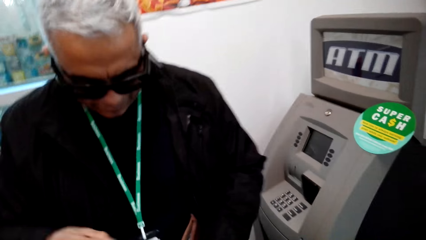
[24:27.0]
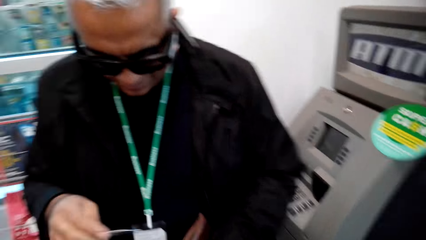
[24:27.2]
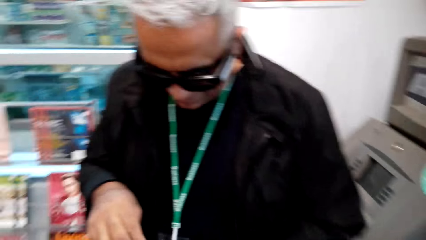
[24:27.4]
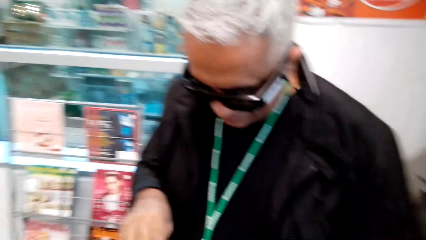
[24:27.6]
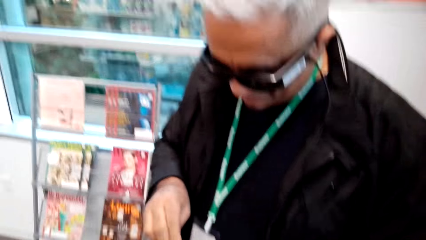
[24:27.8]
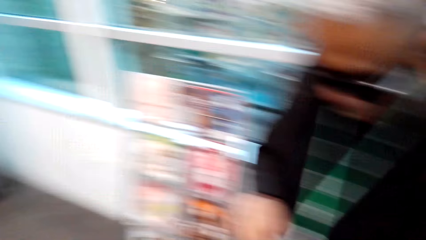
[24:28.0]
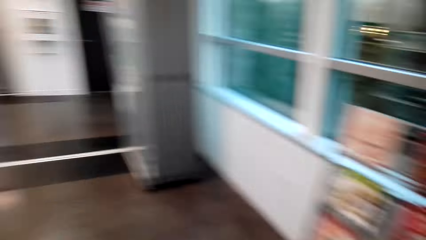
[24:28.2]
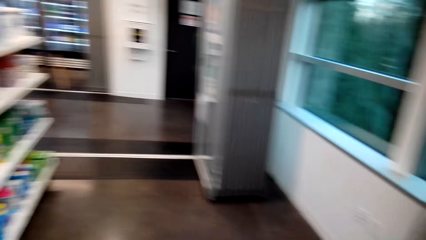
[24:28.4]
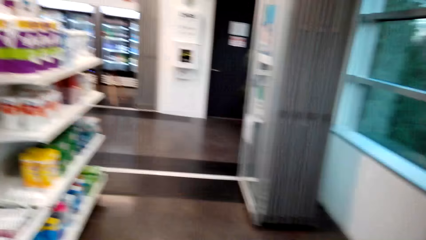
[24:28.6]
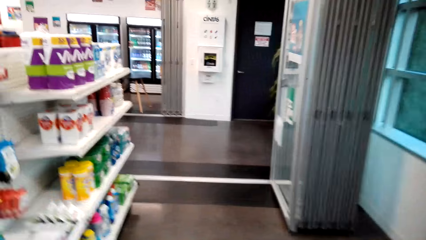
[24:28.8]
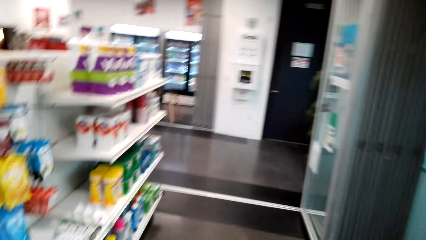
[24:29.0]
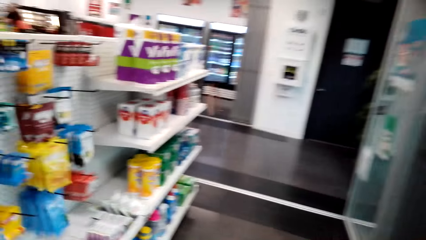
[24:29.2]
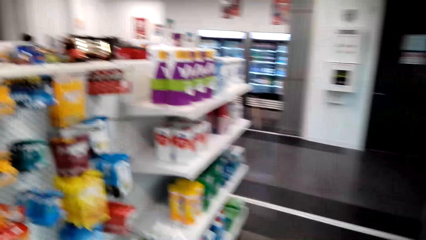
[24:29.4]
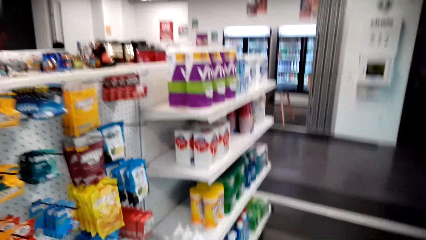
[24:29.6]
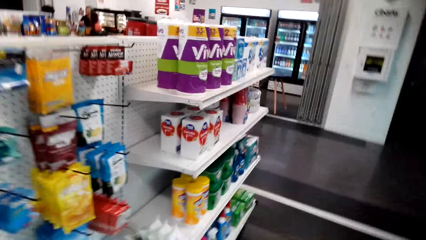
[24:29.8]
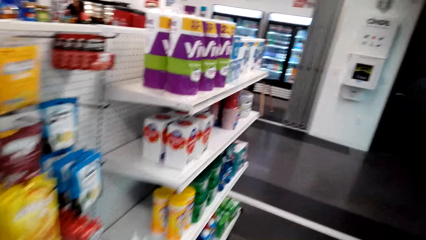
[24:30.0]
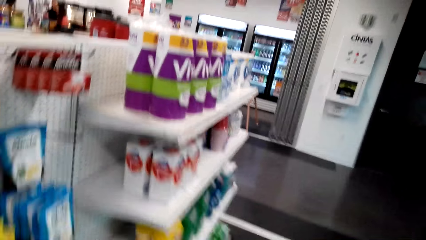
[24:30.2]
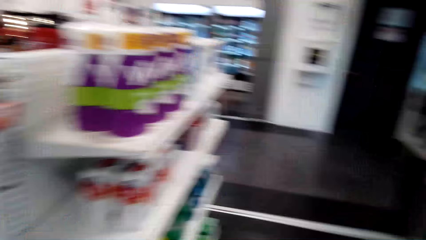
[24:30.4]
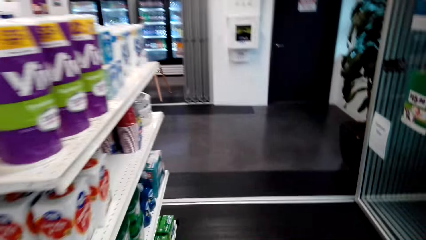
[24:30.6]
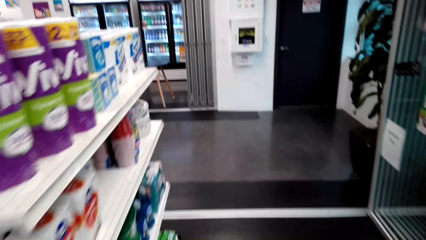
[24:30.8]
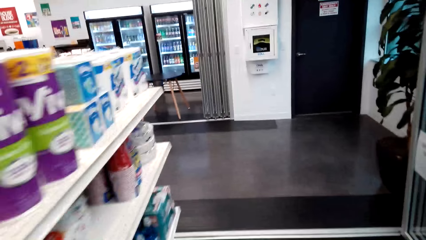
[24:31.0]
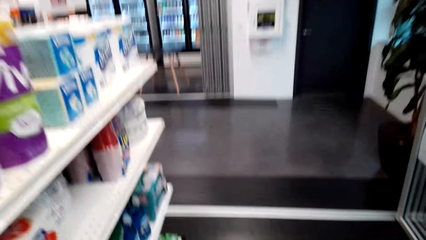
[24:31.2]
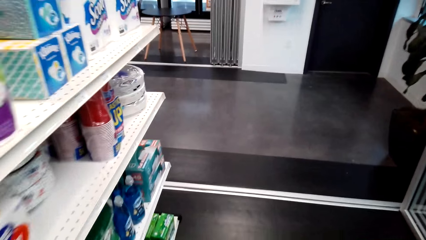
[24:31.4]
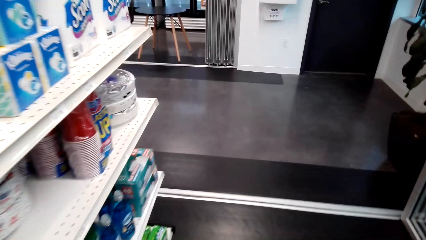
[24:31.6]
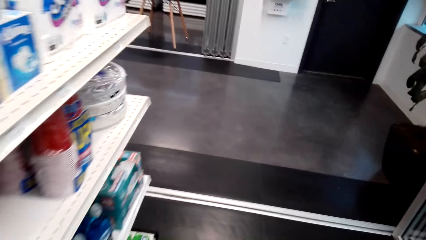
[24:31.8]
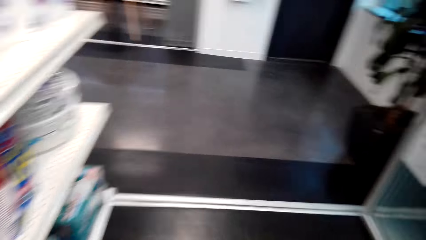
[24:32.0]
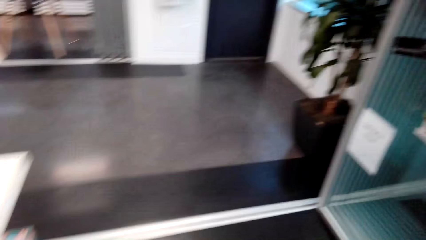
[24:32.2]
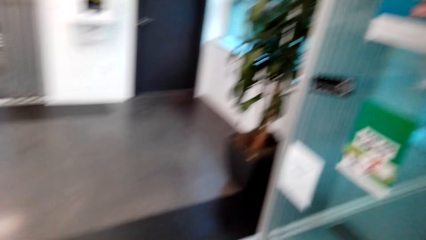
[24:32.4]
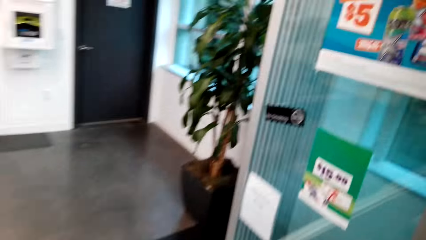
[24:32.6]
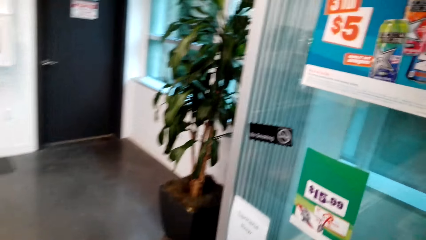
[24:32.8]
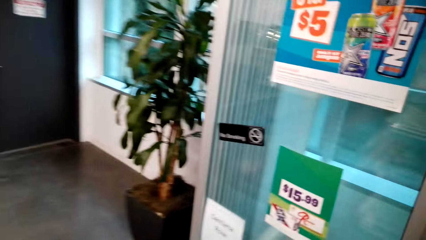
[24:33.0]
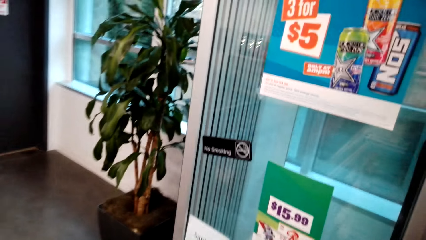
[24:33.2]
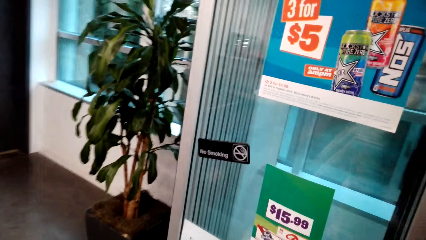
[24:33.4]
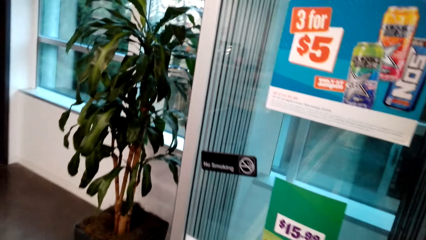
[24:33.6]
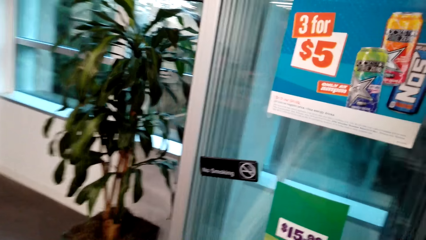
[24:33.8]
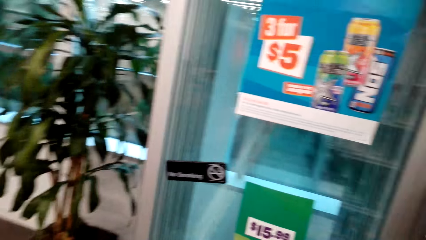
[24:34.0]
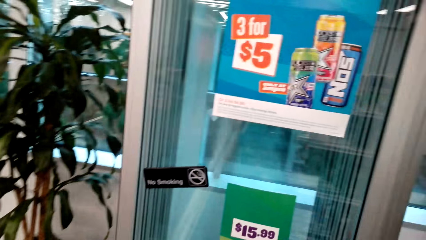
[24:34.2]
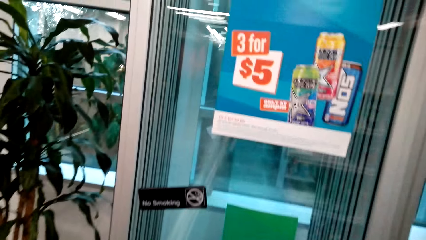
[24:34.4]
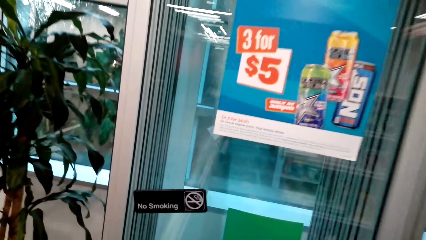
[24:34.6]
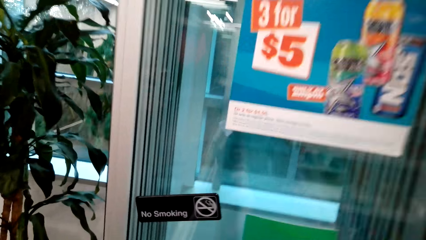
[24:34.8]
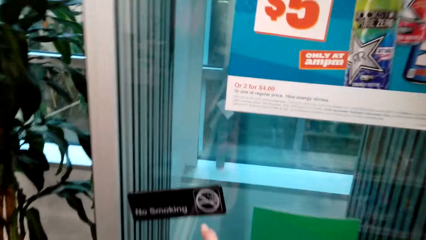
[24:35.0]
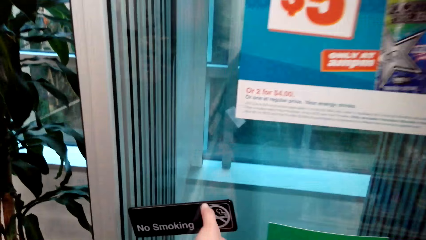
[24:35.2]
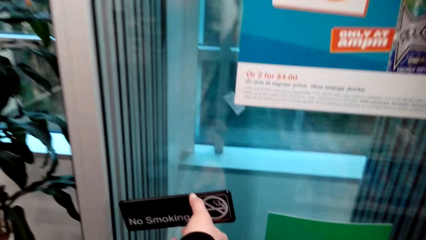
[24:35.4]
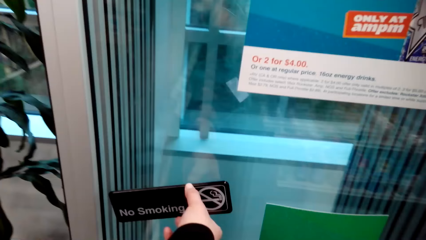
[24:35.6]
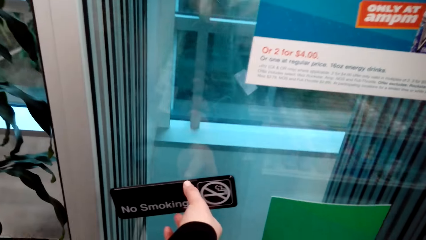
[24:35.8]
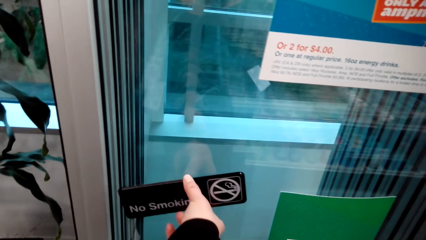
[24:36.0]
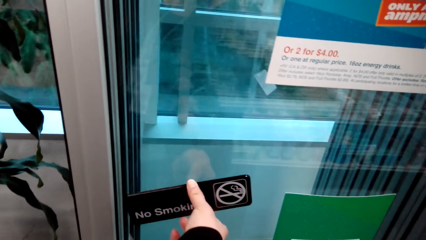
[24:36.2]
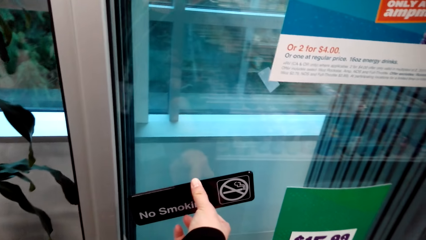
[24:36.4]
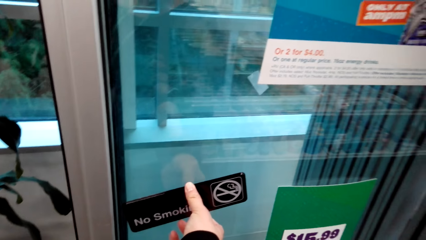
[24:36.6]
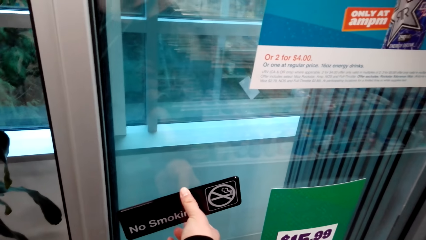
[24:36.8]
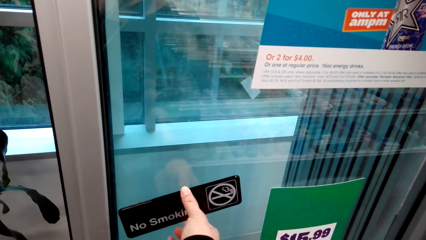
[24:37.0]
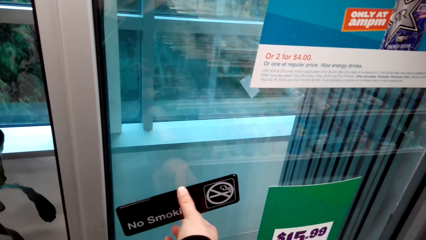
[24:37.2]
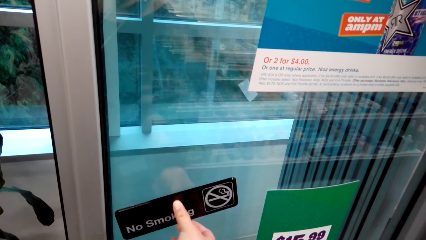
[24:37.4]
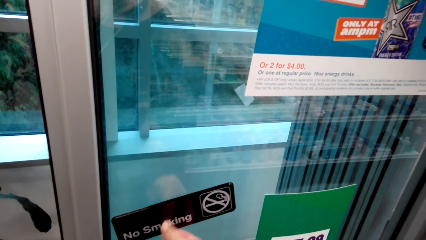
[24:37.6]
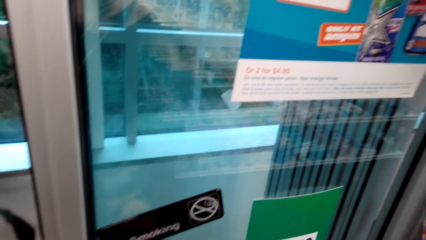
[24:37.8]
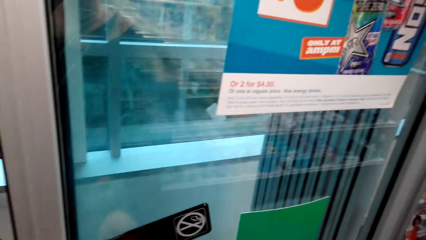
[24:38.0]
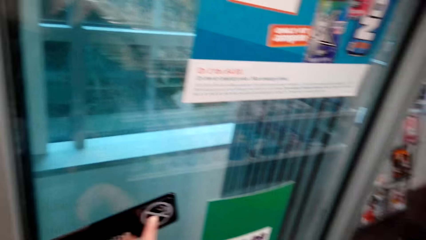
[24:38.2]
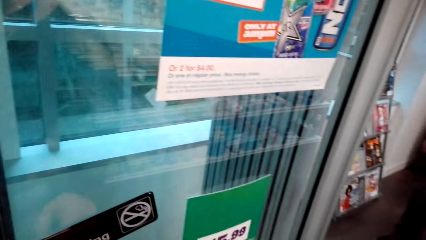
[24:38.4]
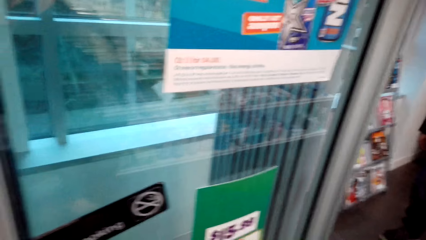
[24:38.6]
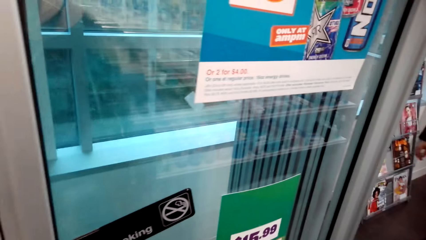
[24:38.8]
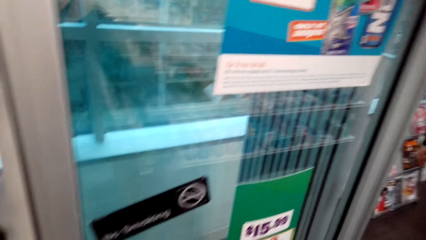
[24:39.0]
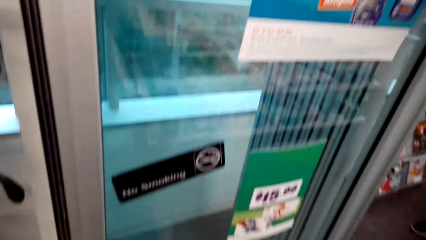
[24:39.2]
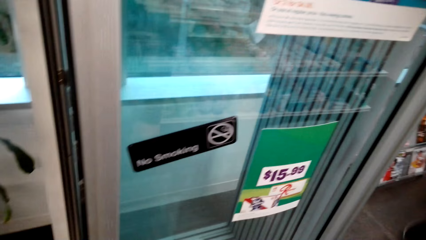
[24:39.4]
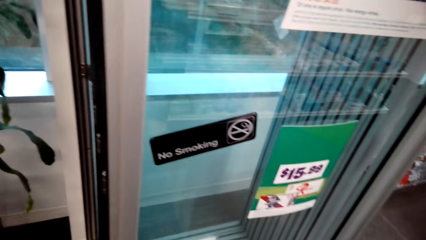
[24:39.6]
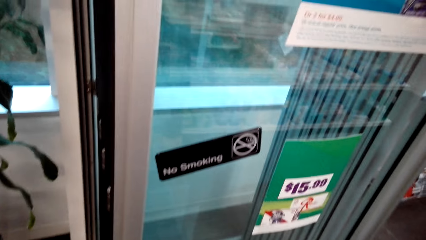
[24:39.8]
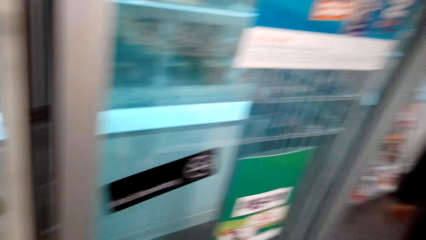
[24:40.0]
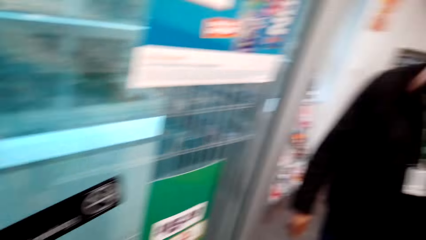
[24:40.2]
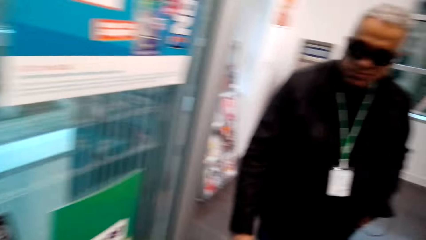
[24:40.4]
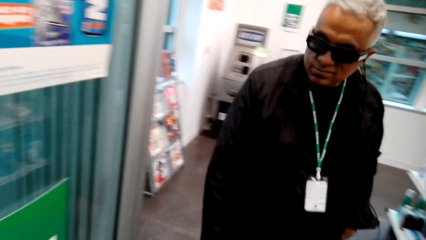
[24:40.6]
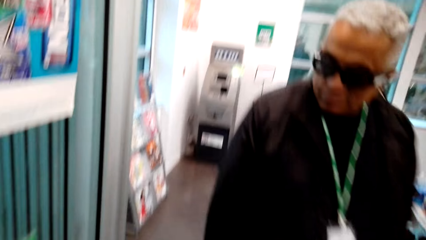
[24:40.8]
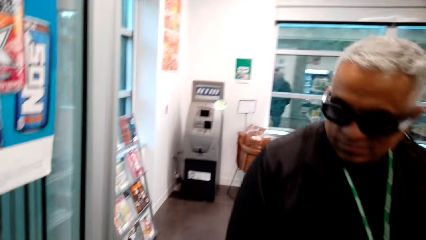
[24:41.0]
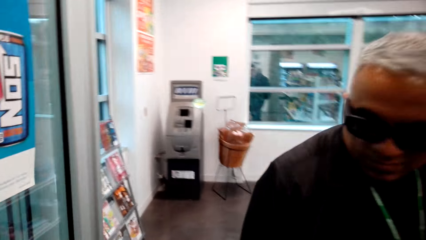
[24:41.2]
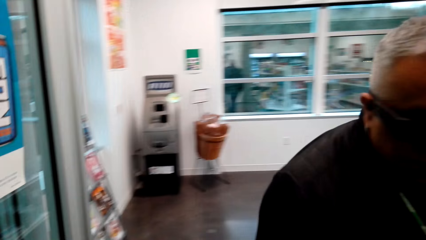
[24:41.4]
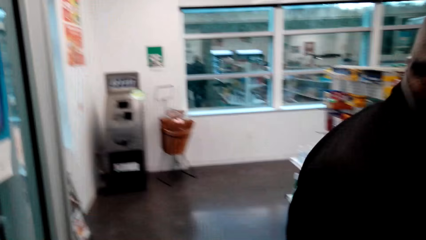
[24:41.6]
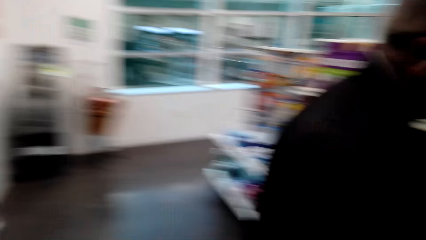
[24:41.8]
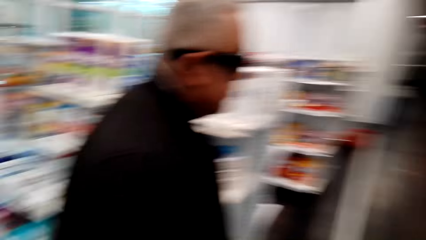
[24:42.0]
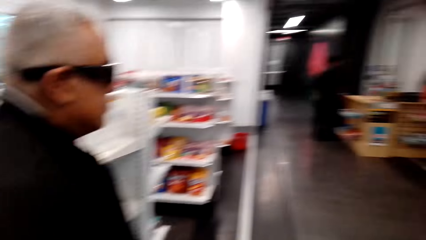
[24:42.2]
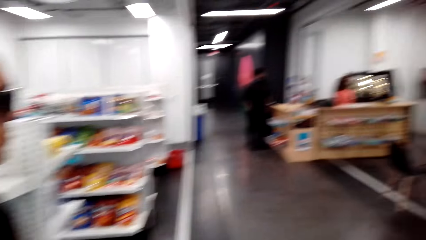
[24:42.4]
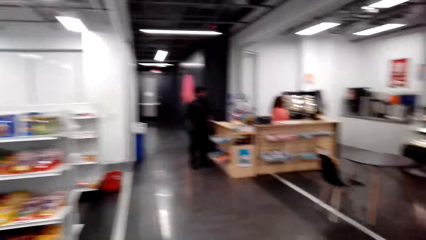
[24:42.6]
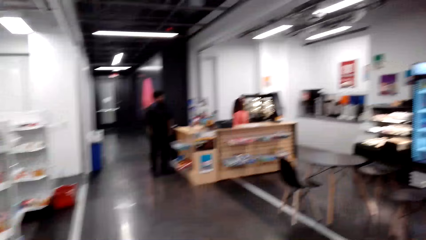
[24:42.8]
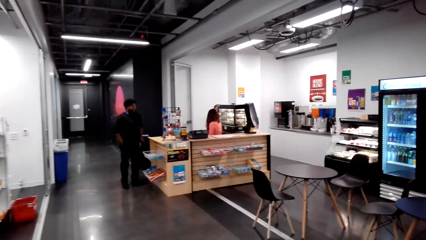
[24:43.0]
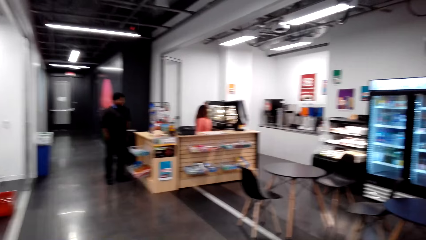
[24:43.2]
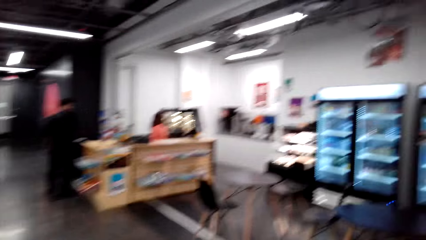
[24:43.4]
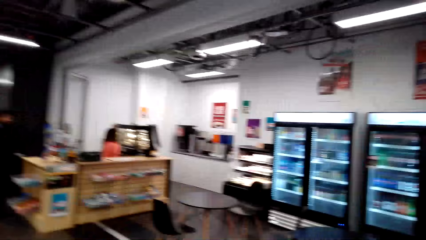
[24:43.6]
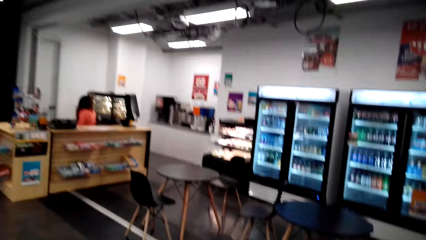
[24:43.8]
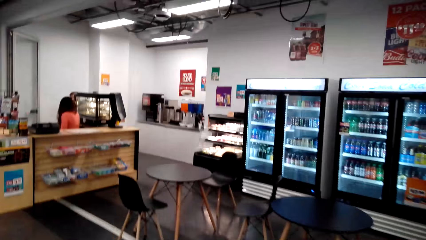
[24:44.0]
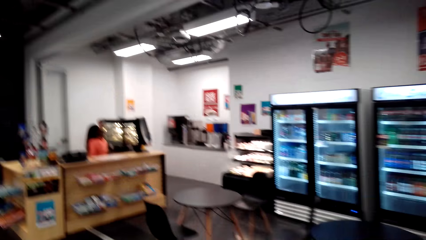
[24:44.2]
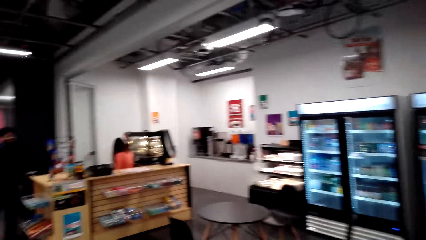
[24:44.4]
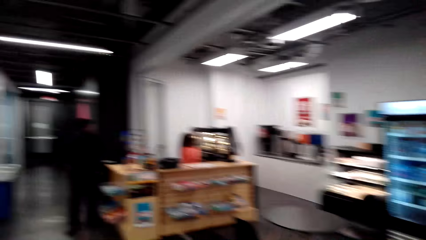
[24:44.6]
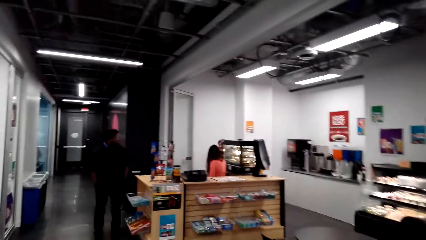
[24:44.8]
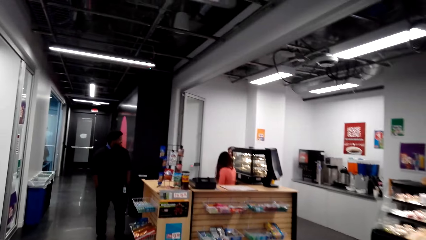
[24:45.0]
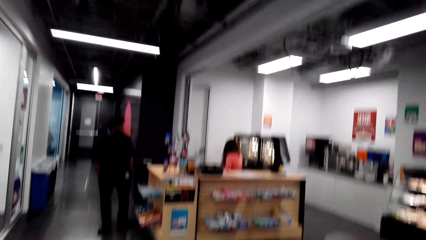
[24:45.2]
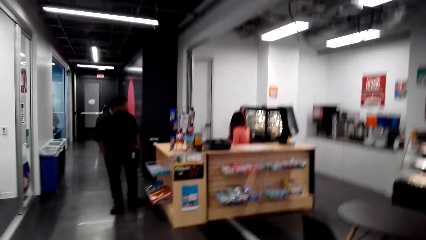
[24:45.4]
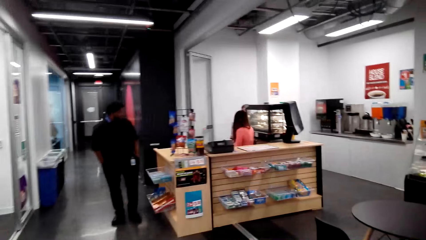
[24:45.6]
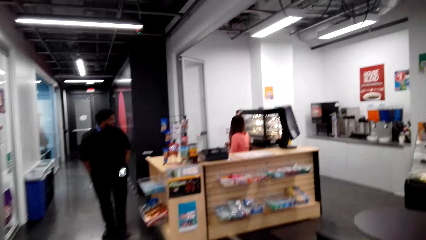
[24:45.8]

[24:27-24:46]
A man puts the card in the wallet. The camera wearer walks around the room. The man walks. The camera wearer touches the door, touches the poster and walks around the room. They look at the man. The man walks around the room. The camera wearer walks around the room.
